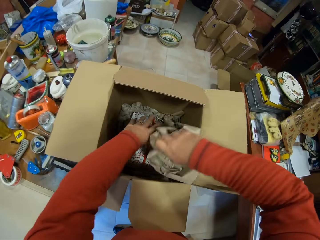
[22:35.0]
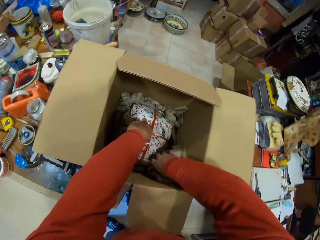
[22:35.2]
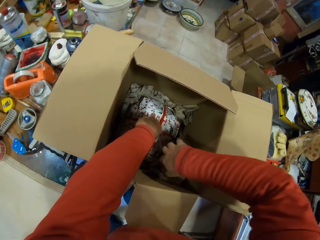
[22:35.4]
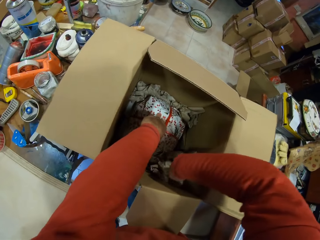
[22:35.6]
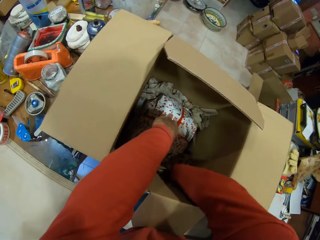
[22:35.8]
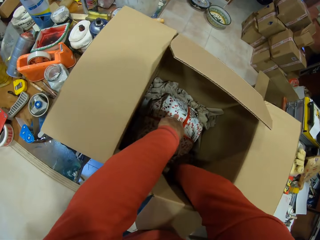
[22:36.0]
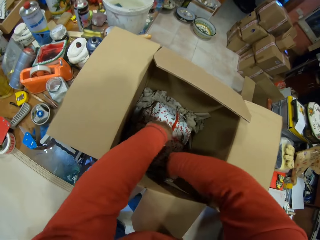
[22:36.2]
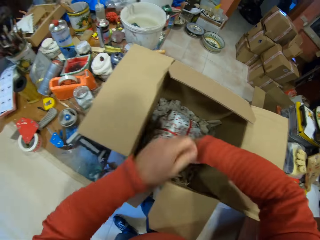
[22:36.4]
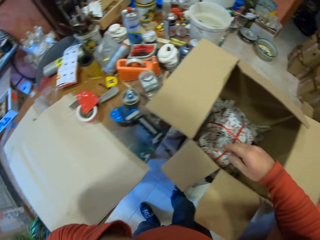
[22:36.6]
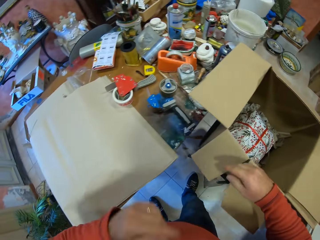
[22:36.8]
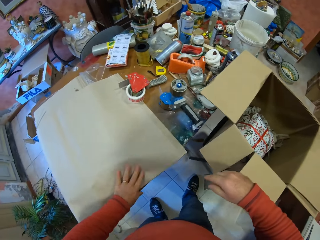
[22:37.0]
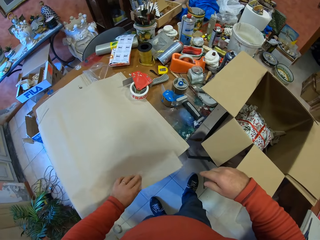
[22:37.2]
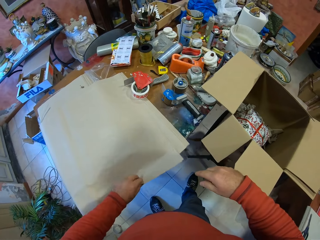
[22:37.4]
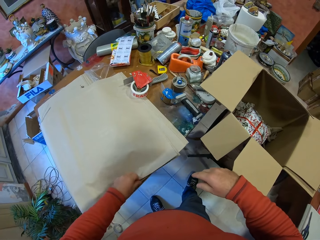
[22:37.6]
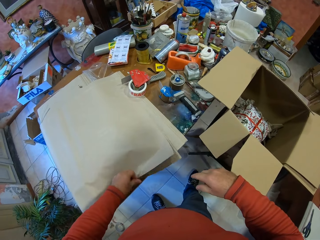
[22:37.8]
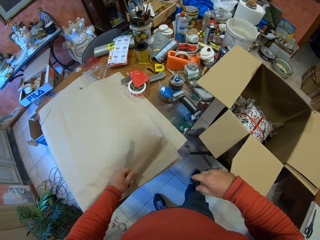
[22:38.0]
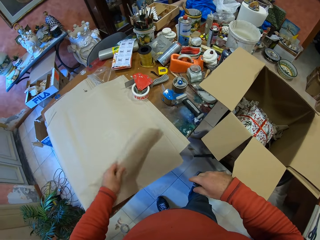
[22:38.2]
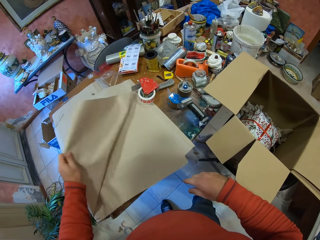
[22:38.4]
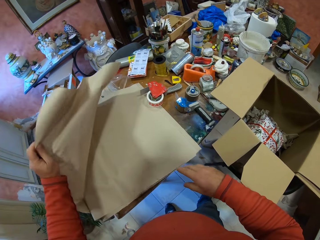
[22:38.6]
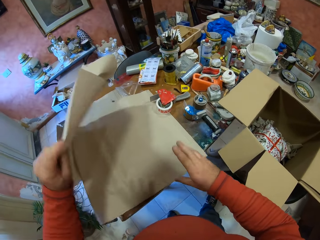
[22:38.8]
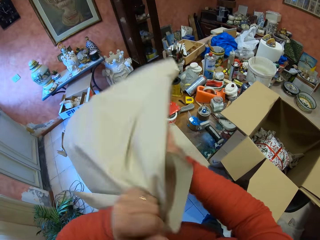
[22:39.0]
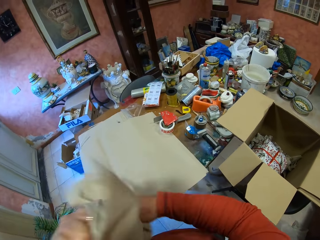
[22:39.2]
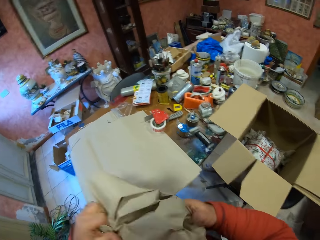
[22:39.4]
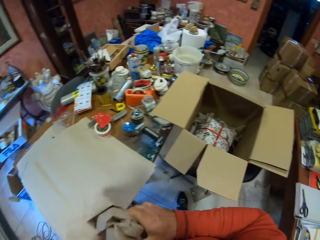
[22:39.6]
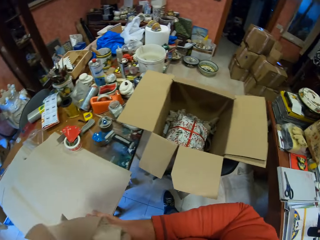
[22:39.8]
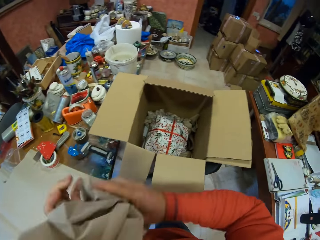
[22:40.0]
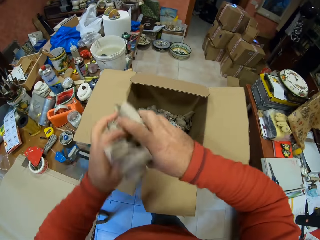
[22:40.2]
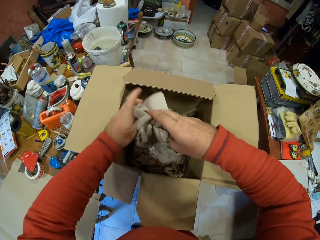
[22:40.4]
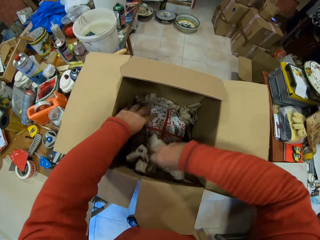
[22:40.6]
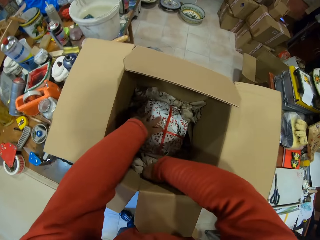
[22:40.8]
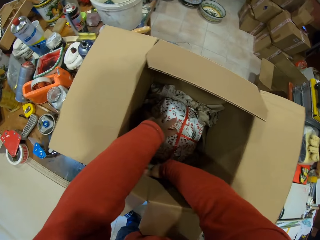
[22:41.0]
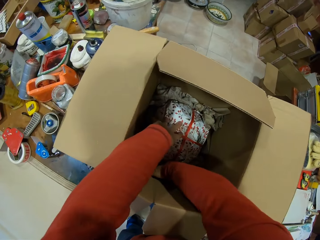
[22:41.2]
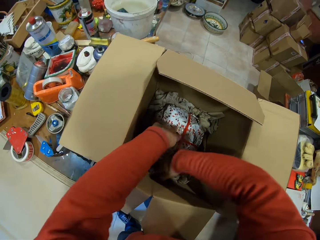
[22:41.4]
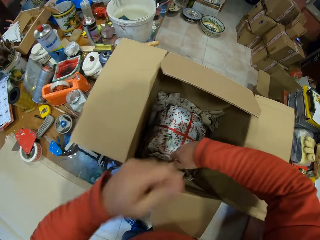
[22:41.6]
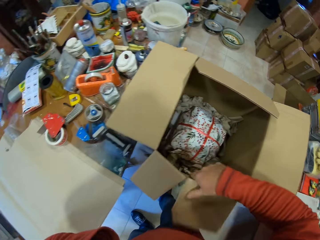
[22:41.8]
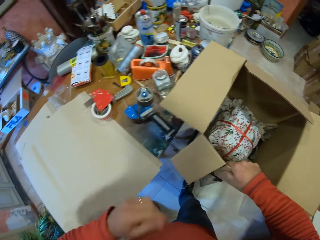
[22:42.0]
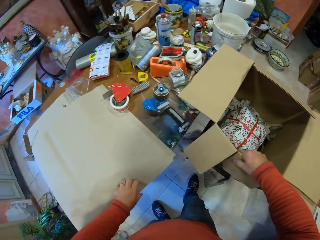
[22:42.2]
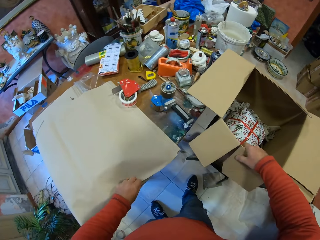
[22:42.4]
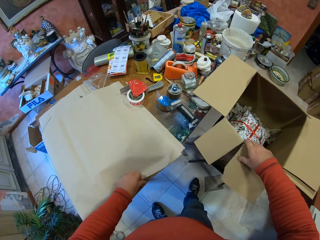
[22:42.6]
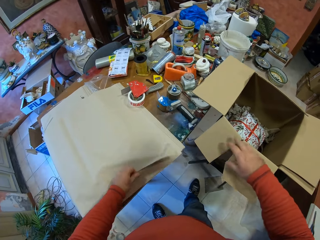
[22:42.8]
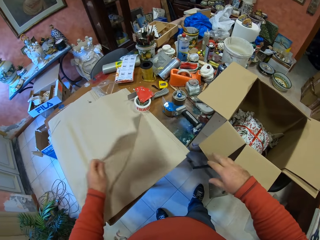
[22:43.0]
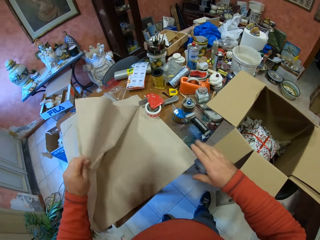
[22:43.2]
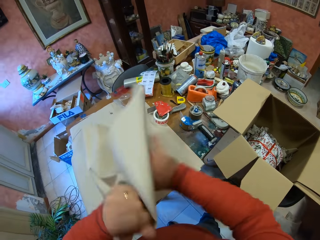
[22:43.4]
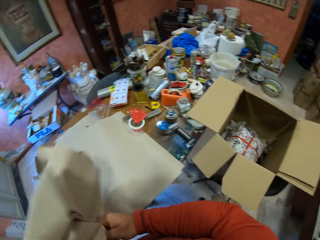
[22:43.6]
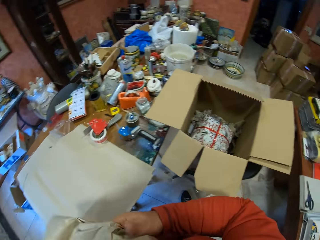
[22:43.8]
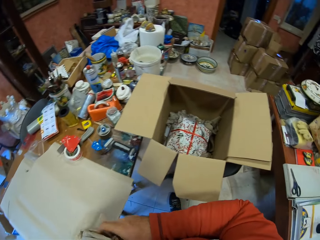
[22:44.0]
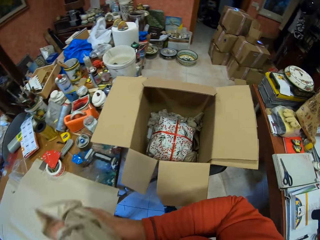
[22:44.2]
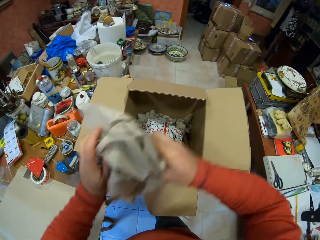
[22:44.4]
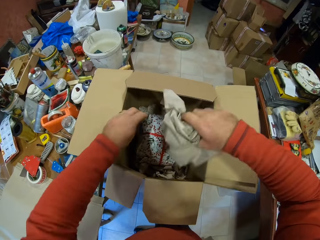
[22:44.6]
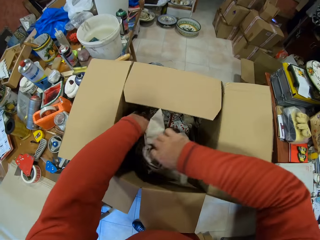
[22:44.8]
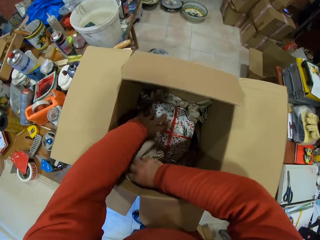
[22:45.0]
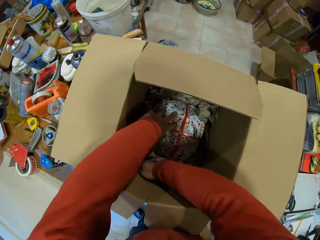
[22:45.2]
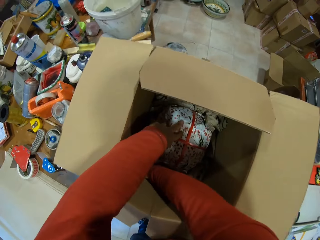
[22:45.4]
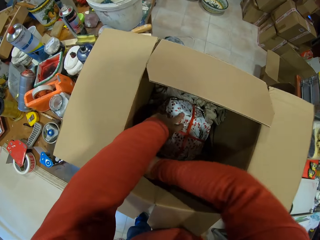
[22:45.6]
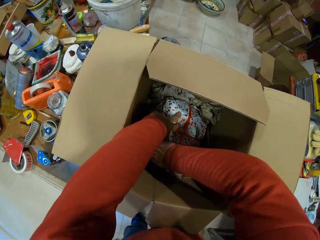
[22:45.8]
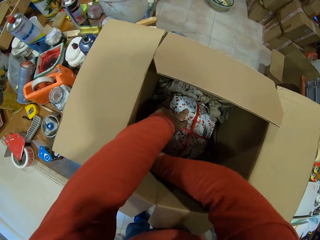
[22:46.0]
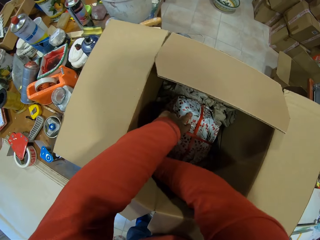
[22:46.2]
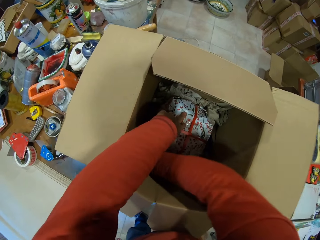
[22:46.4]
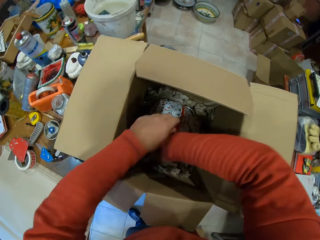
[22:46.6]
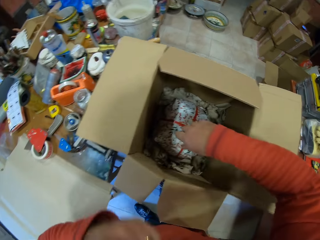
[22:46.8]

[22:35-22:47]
The camera wearer puts the folded paper in the carton box. They pick up the paper on the table. They fold the paper with both hands. They put the folded paper in the carton box. They pick up the paper on the table. They fold the paper with both hands. They place a piece of paper in the box.

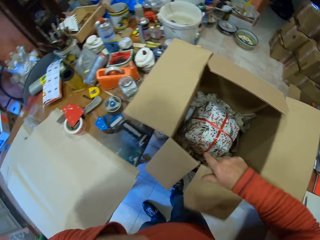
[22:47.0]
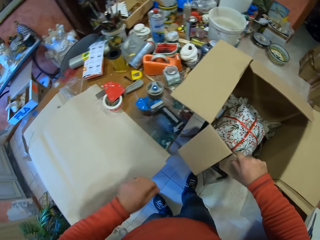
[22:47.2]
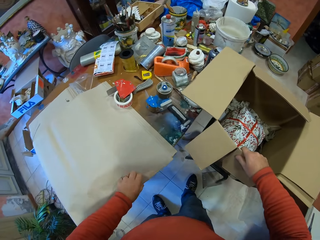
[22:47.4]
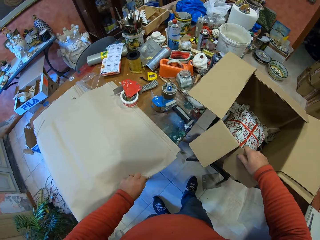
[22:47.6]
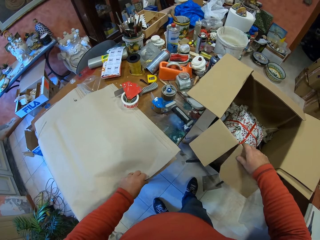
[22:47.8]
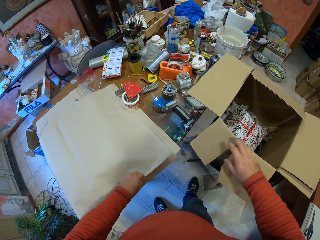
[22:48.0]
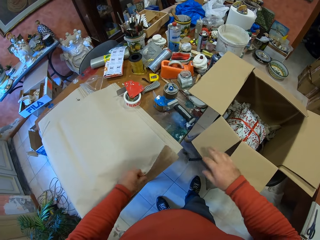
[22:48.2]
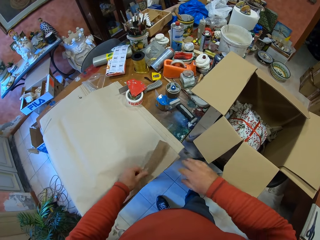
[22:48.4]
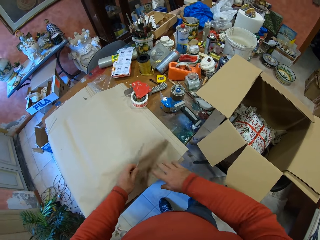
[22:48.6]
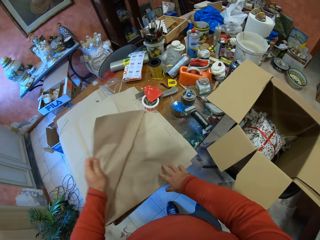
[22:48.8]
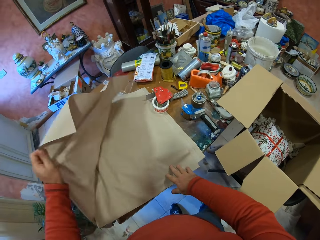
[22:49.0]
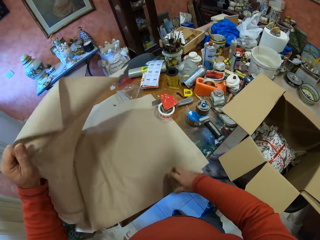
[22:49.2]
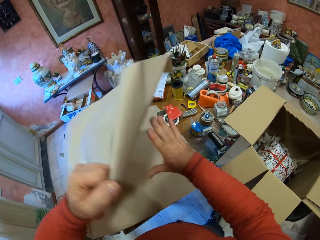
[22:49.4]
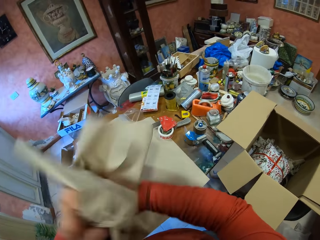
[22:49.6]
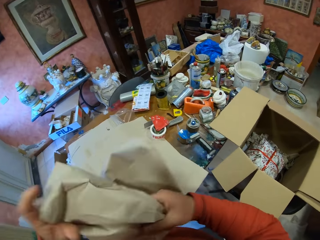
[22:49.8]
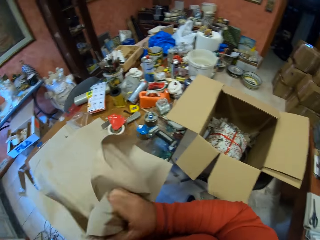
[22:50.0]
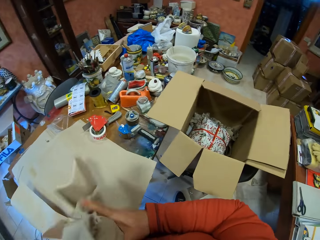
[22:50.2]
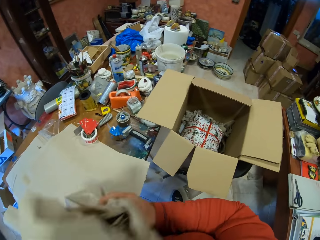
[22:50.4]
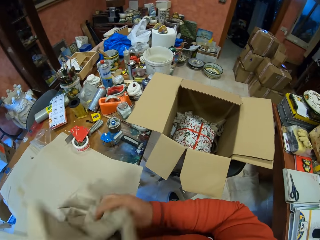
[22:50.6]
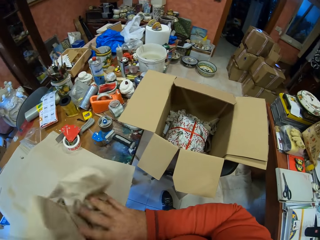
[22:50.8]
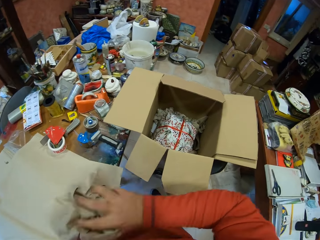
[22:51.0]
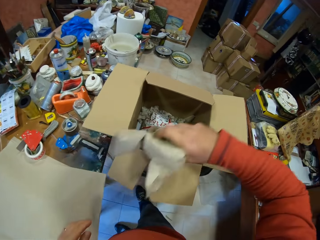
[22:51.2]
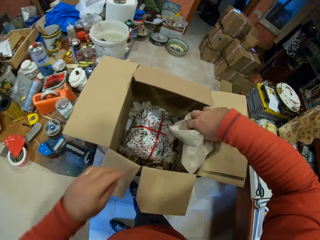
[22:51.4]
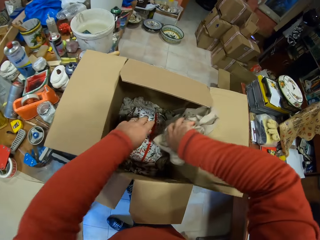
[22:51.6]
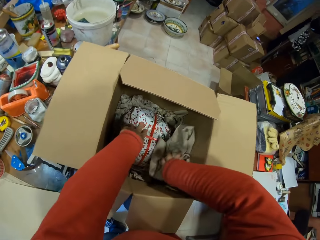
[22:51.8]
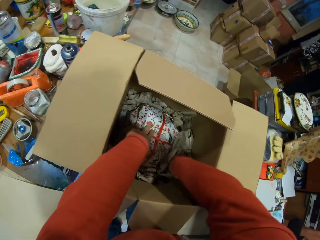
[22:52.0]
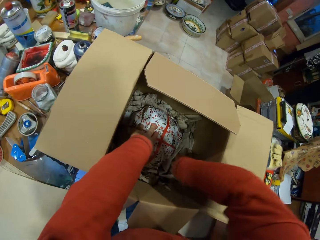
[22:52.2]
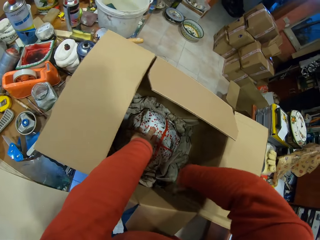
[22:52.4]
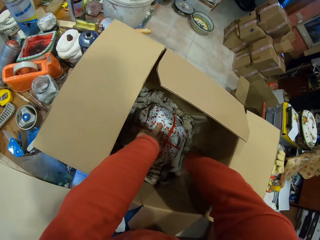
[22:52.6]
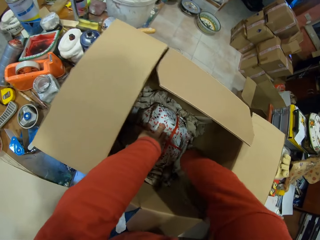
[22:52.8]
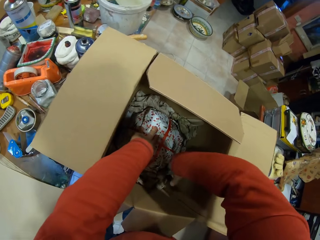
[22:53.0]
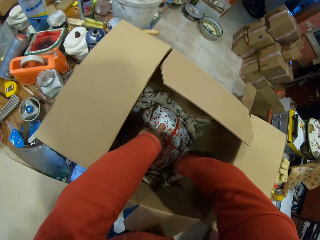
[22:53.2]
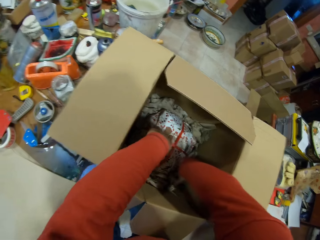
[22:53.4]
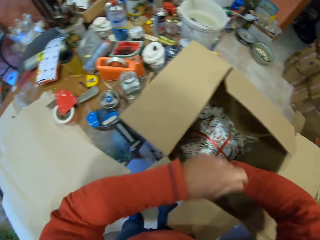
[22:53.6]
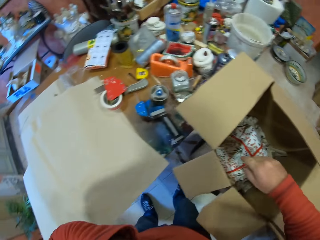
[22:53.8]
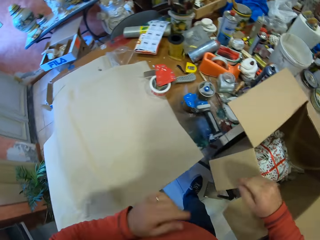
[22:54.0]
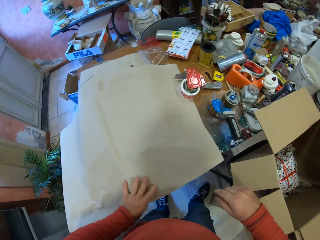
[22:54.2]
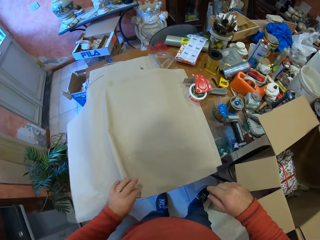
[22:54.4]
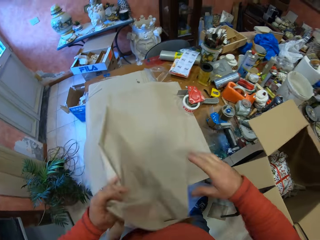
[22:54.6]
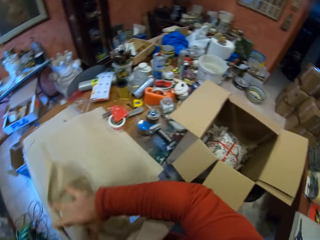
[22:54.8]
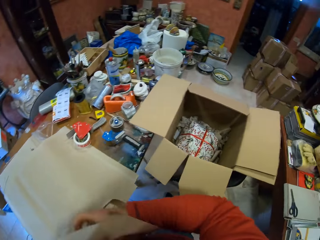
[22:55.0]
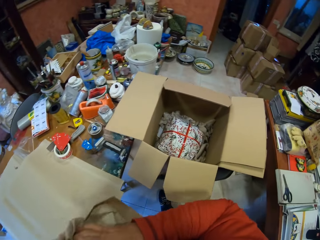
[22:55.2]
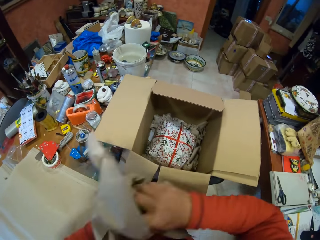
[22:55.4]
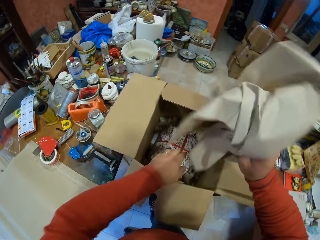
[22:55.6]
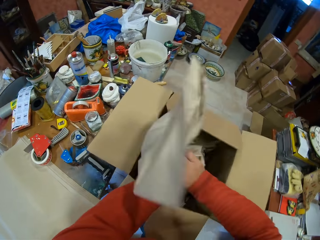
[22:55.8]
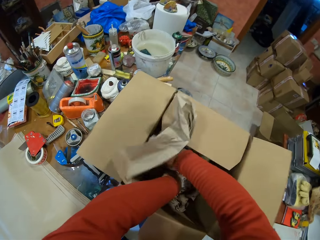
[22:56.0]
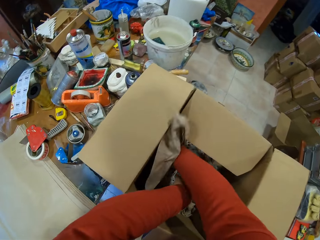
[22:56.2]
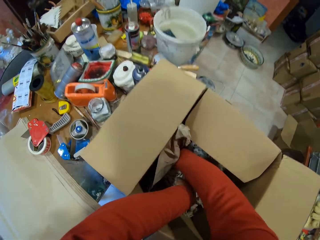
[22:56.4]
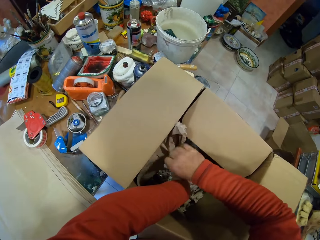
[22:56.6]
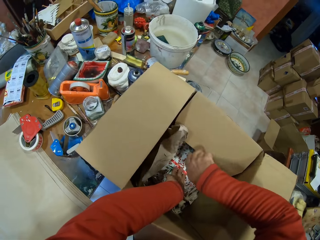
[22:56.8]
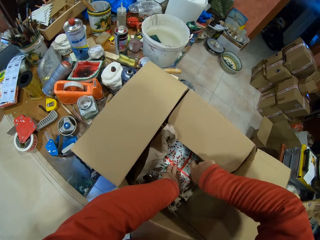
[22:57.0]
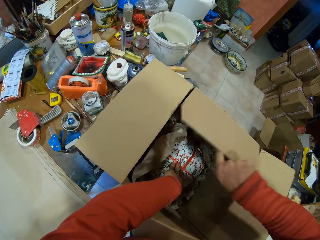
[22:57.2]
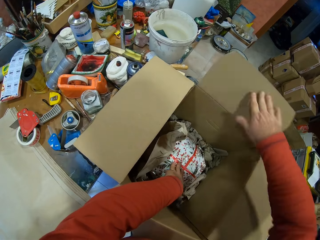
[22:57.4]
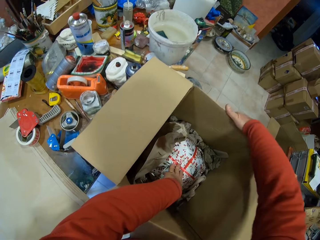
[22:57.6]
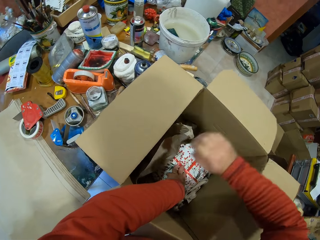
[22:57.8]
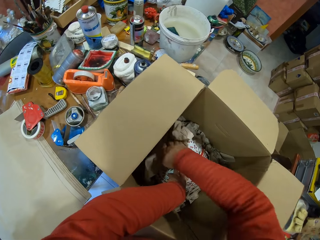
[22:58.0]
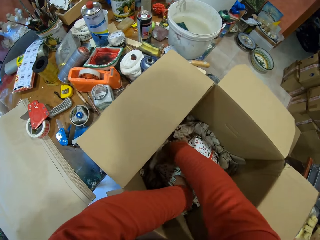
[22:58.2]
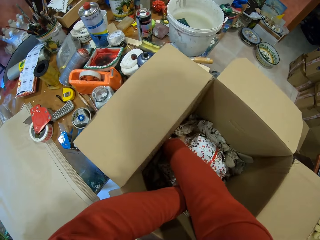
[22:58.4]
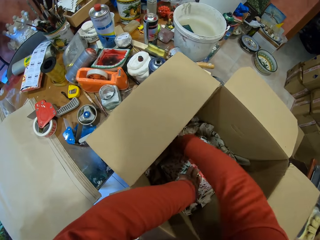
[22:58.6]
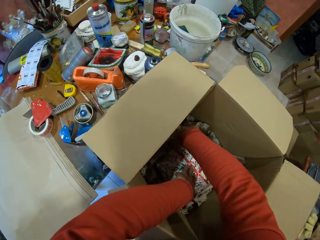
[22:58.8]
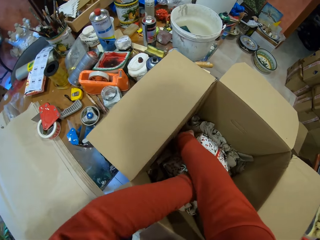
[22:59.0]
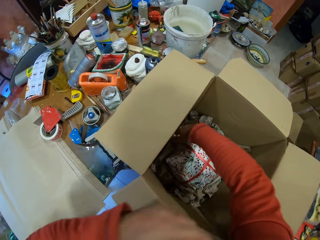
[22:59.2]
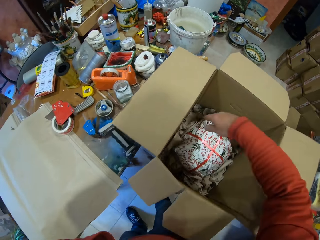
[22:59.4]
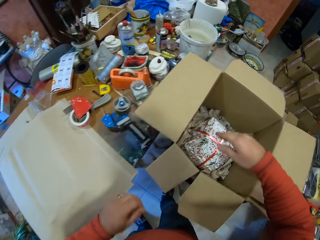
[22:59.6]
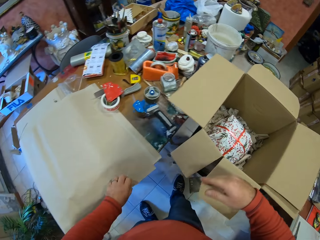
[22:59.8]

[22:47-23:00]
The camera wearer takes the fabric or piece of paper. They fold the fabric and put the fabric in the box. They take the fabric, fold the fabric, and put the fabric in the box. They move the box. They put the fabric in the box and press the piece of paper on the box.
